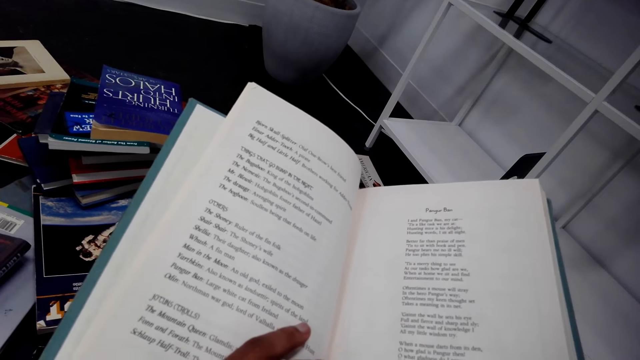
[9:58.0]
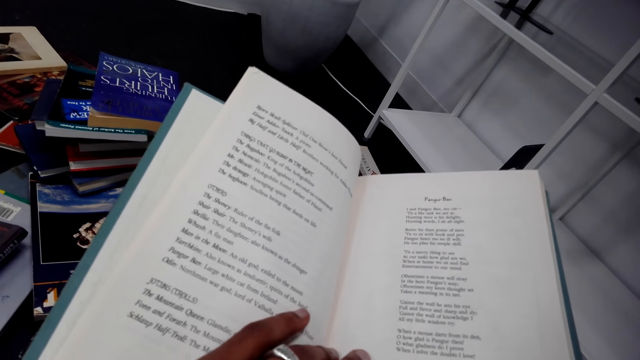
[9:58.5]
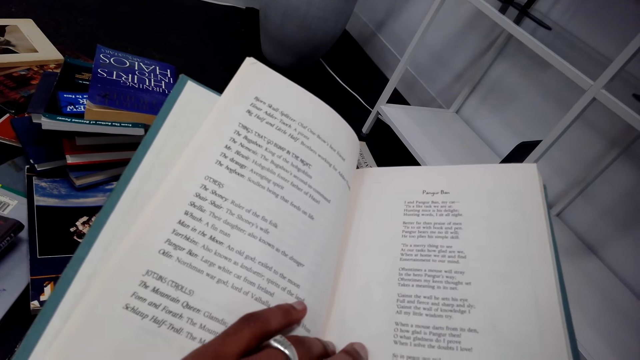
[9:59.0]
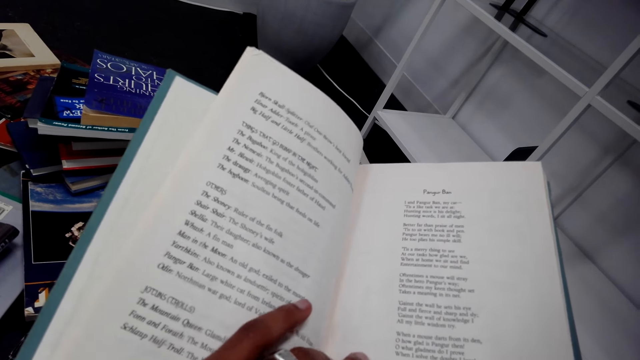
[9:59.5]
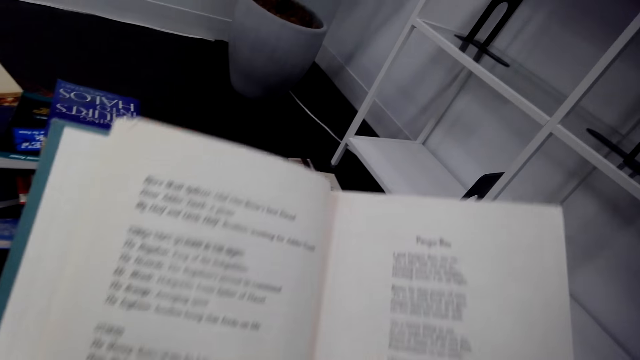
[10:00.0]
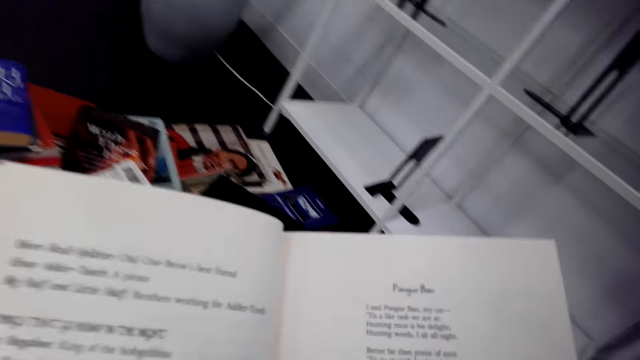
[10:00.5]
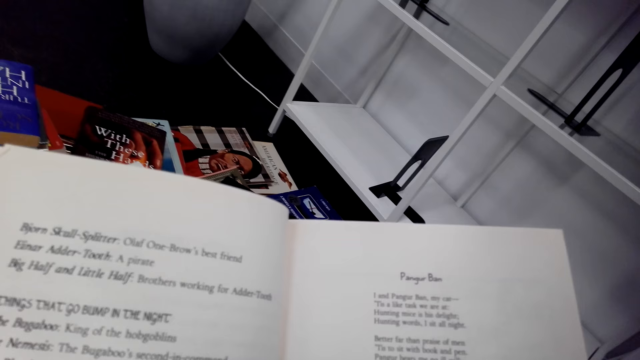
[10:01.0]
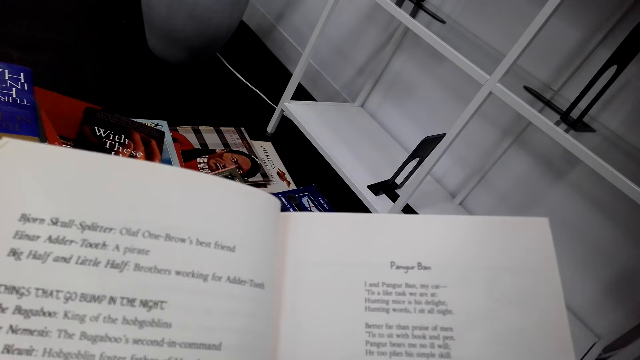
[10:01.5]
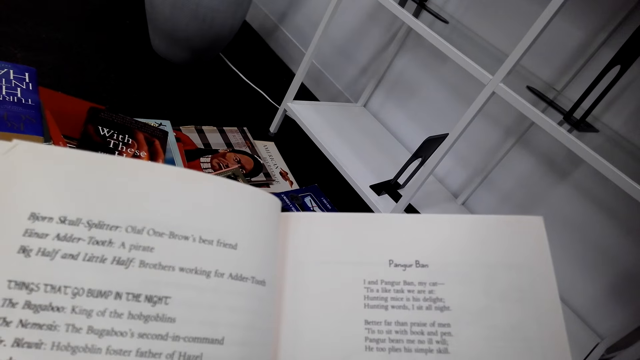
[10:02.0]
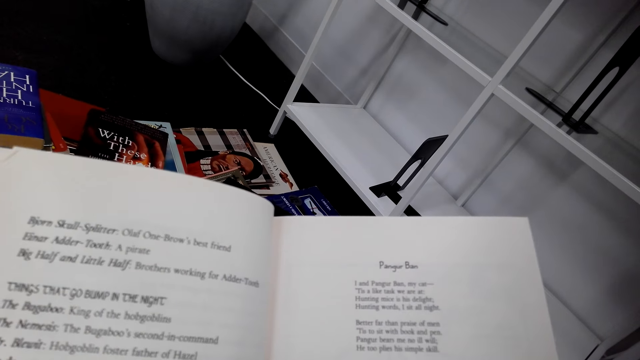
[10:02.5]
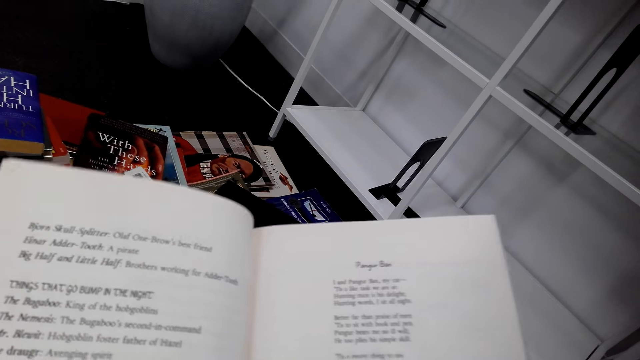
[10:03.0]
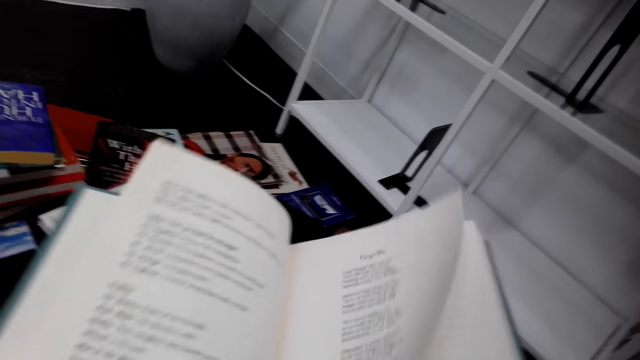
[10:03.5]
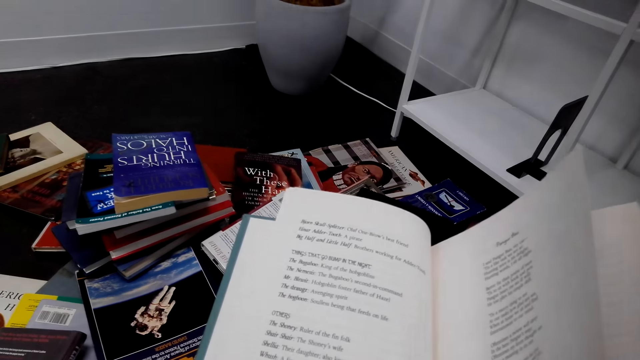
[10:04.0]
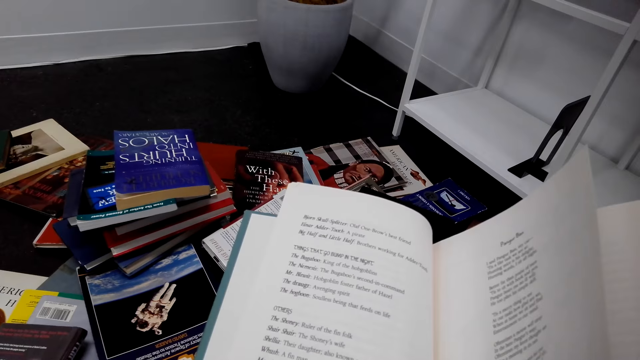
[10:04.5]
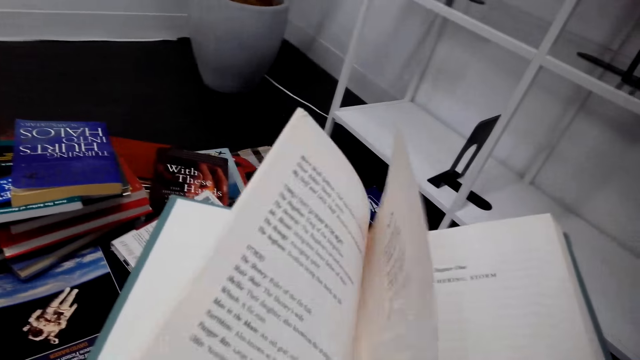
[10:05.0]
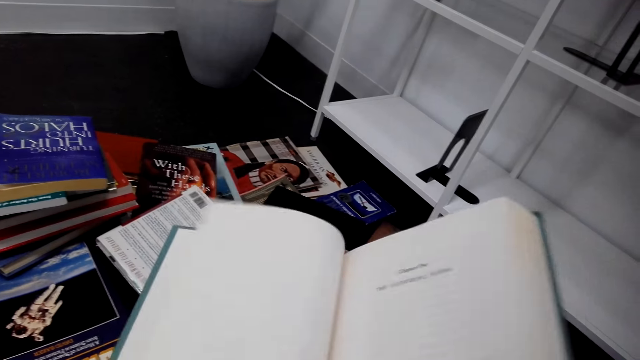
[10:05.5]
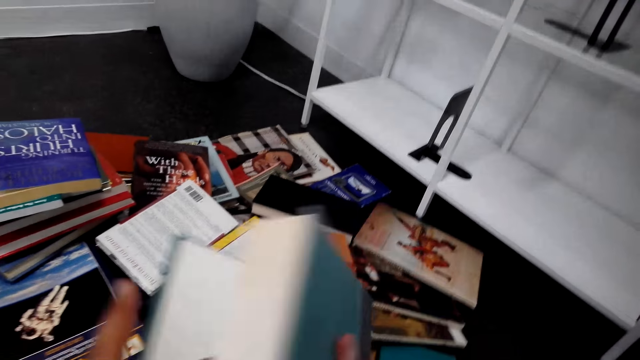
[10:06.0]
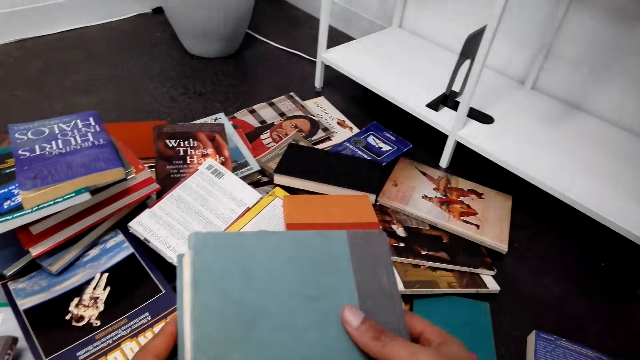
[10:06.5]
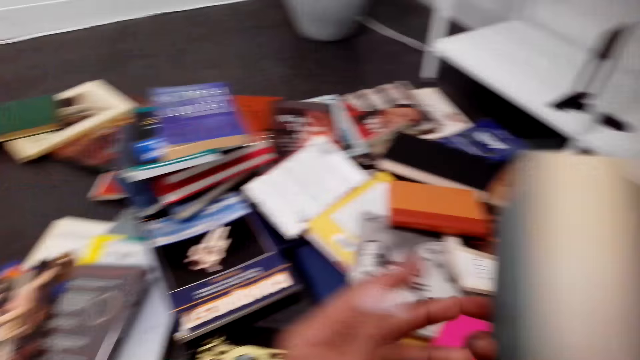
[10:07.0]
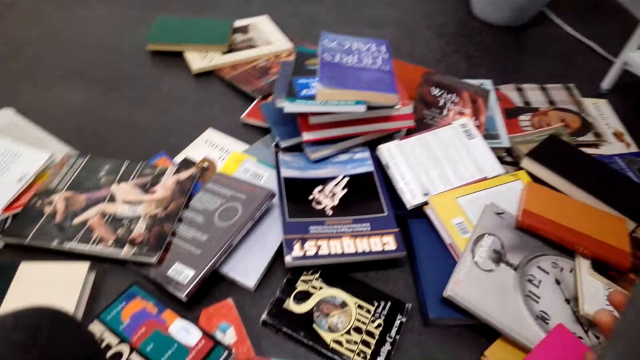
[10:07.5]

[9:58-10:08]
The camera wearer reads the book. They open the pages of the book. They close the book.

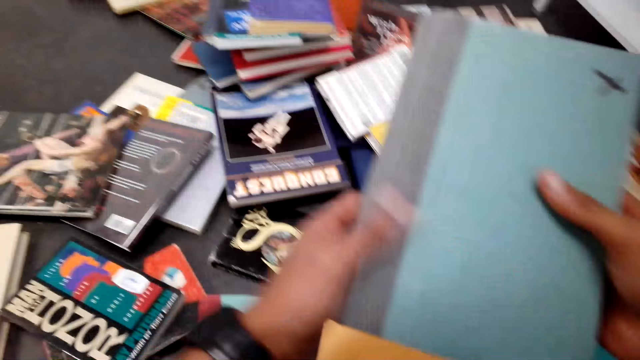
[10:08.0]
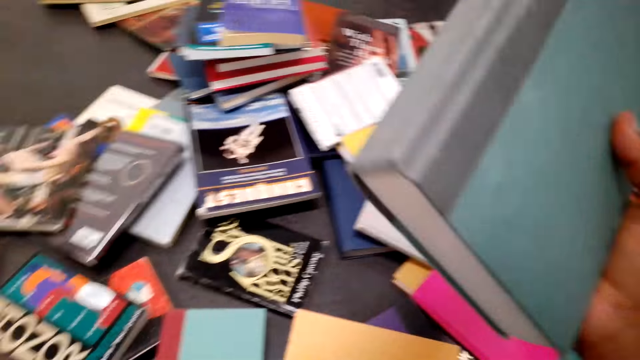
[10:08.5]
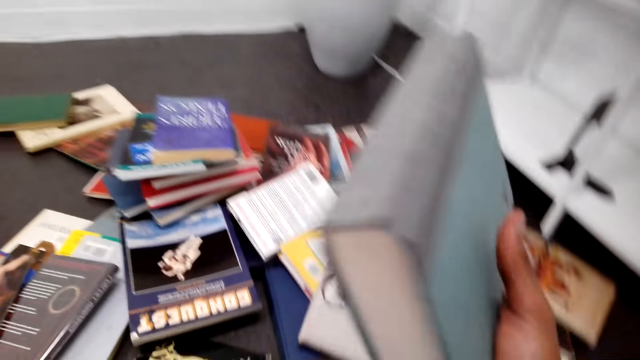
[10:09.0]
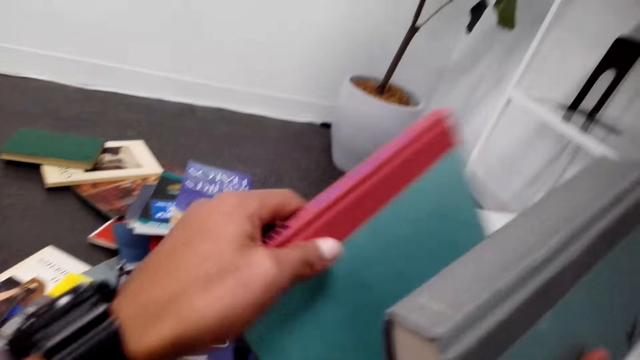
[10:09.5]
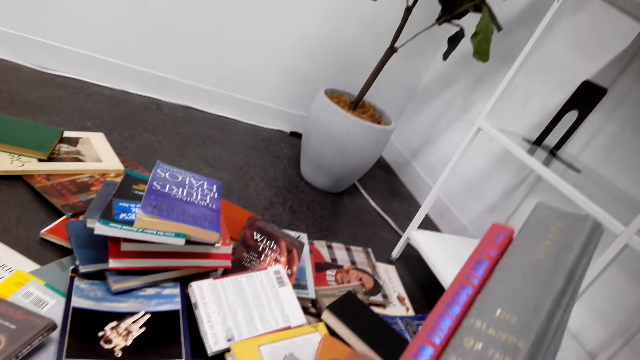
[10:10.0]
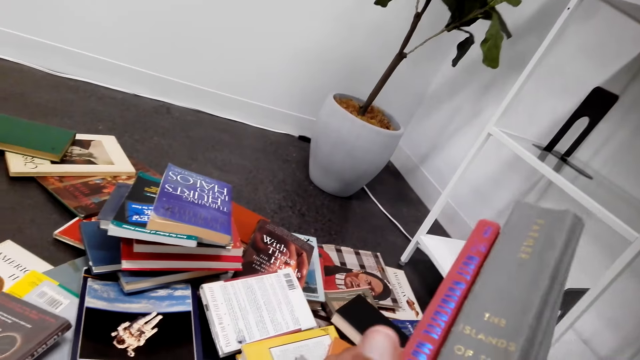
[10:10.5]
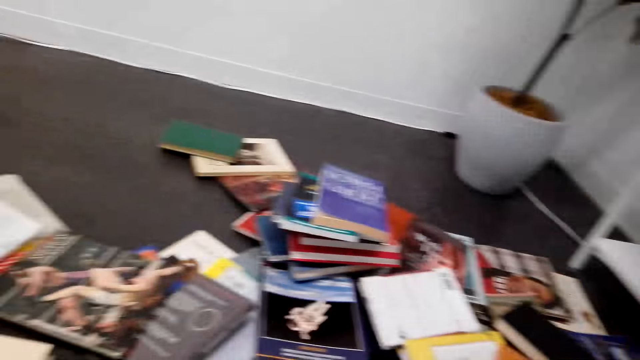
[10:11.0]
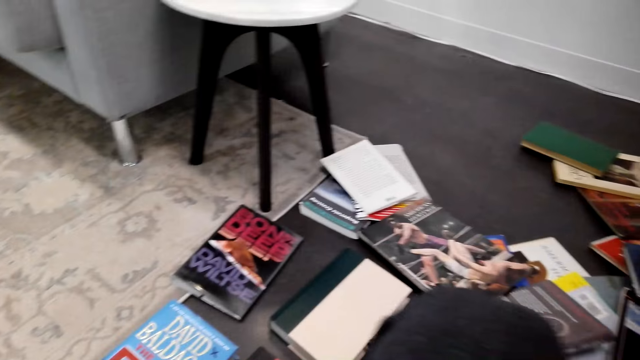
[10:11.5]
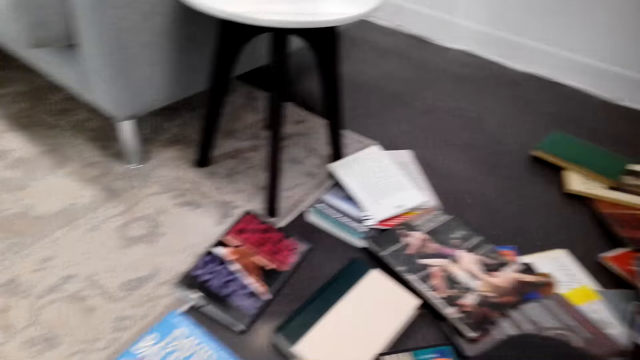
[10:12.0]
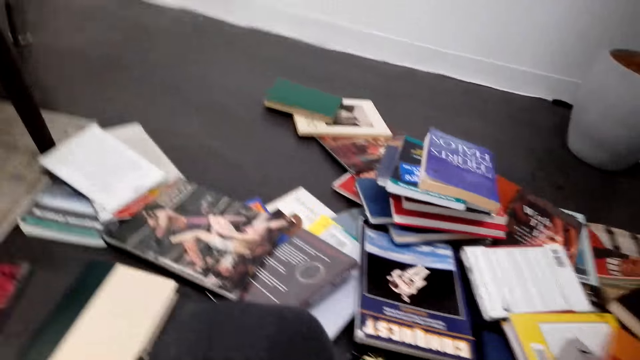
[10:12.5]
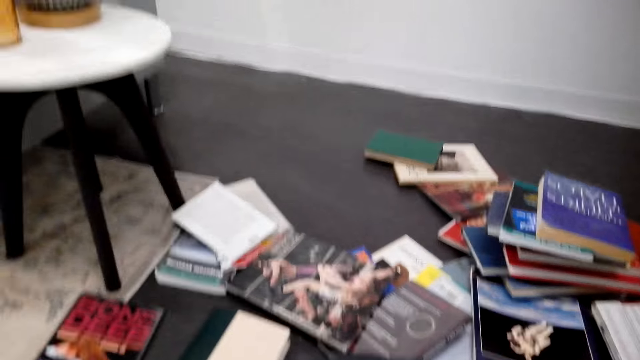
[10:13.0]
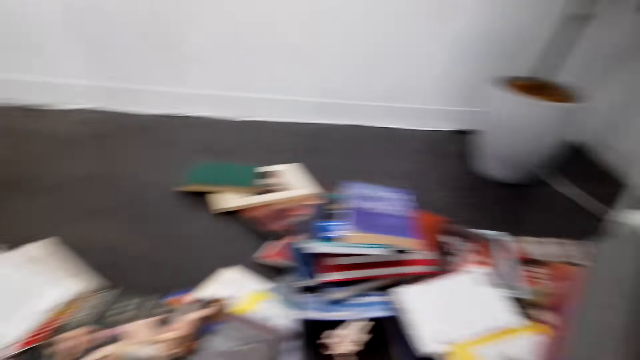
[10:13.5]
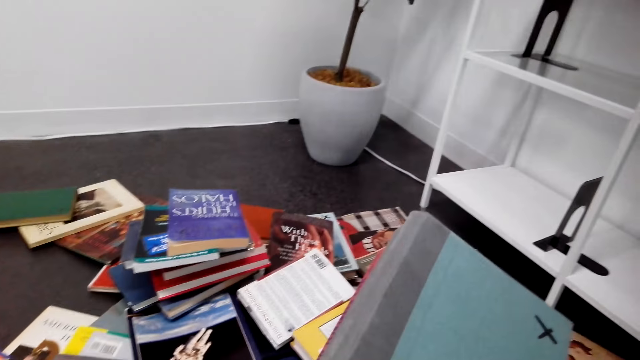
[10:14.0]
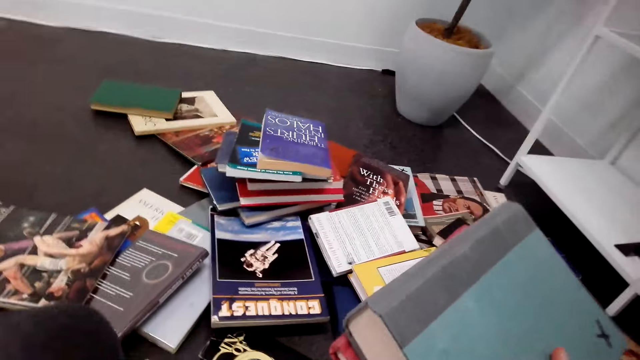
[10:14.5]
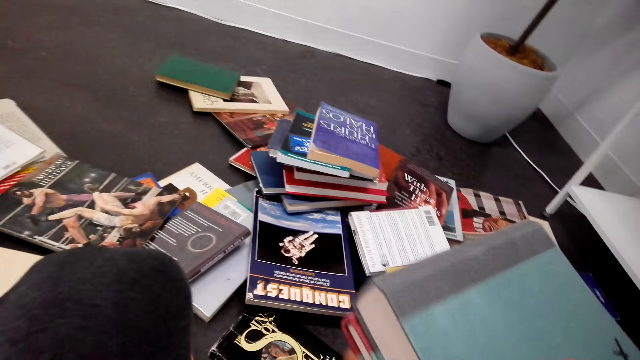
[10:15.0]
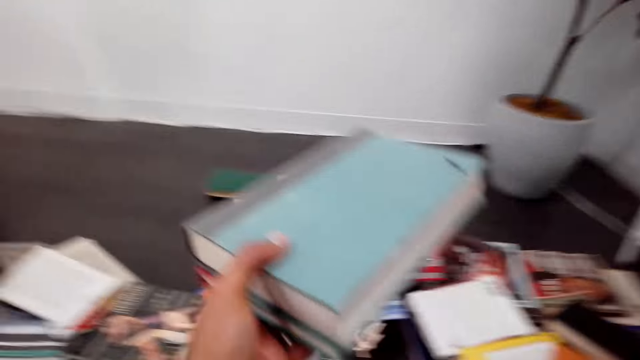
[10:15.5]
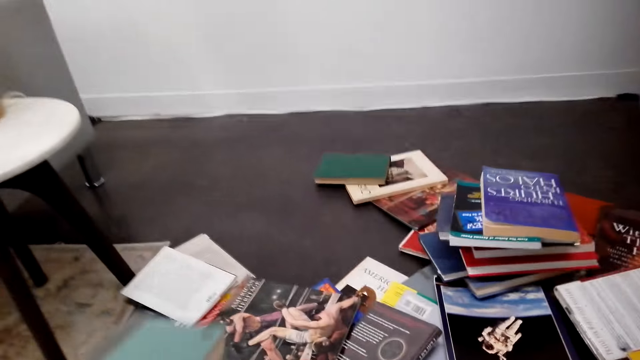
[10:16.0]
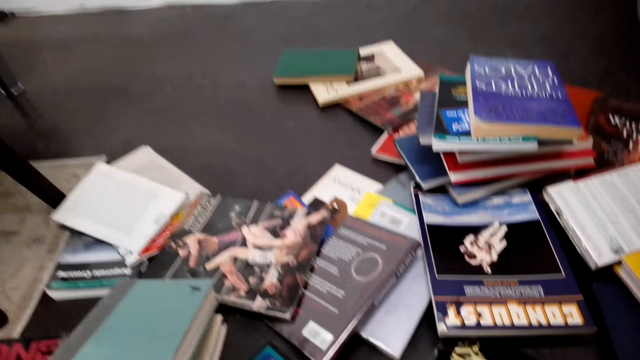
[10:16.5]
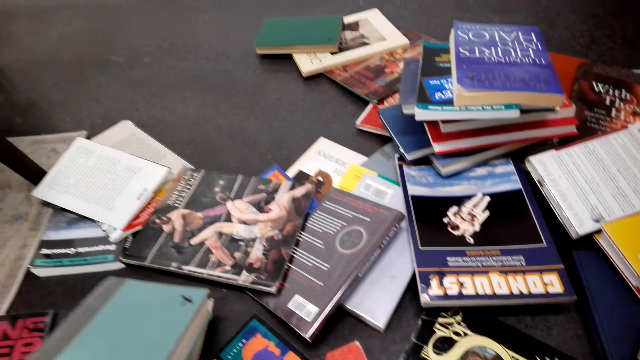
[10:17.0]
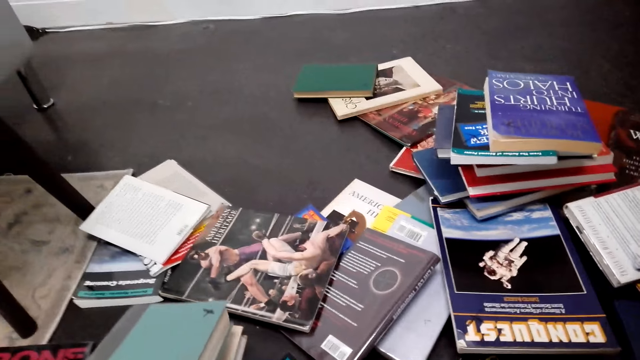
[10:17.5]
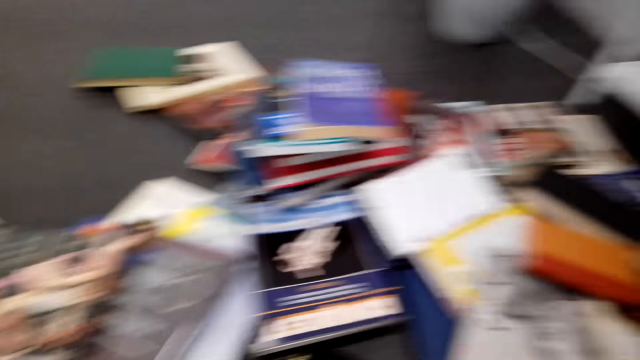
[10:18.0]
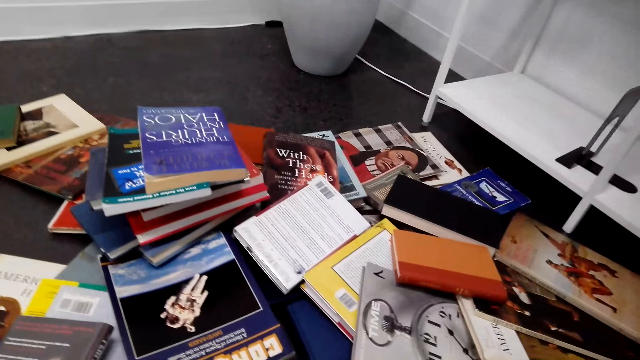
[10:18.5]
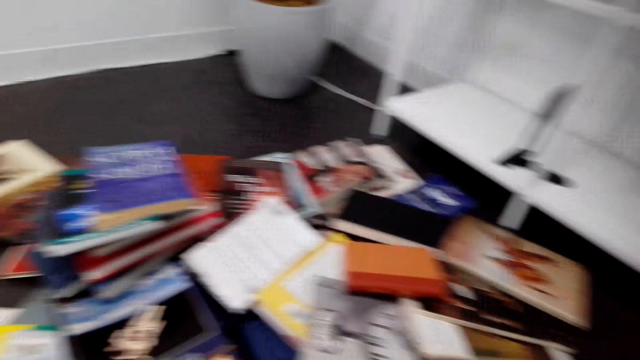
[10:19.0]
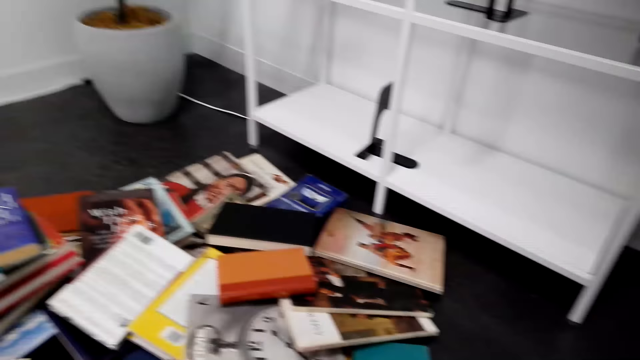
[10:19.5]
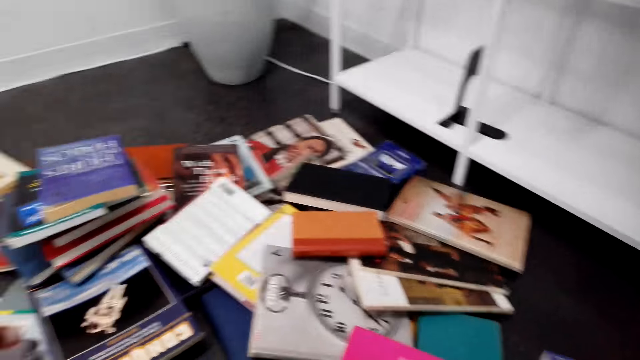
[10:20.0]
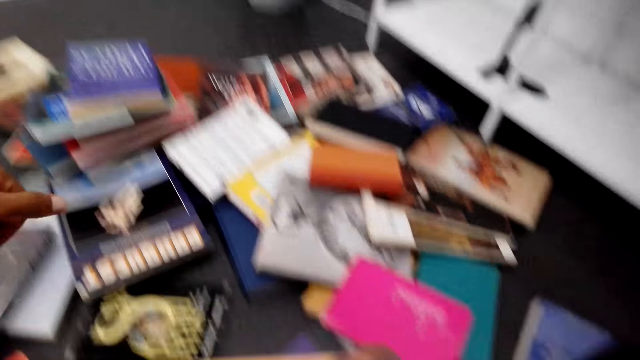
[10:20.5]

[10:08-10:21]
The camera wearer picks up a book on the floor. They touch books. They look around on the floor. They put the books on the floor or the table. They look around.
